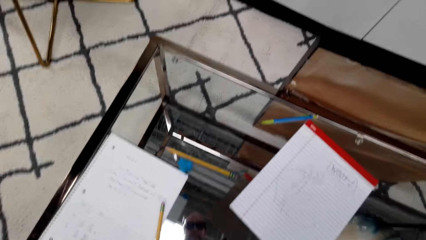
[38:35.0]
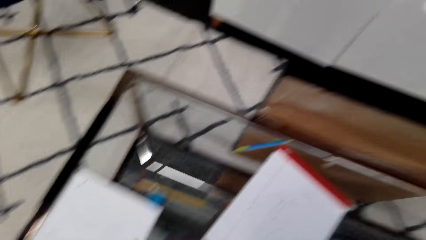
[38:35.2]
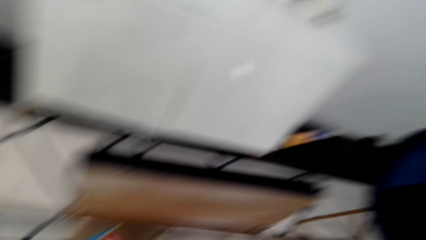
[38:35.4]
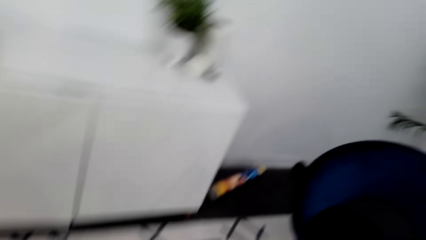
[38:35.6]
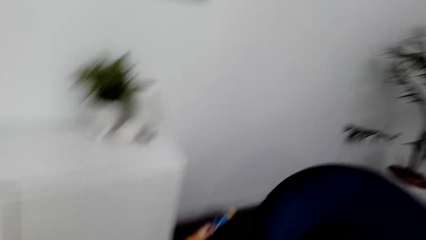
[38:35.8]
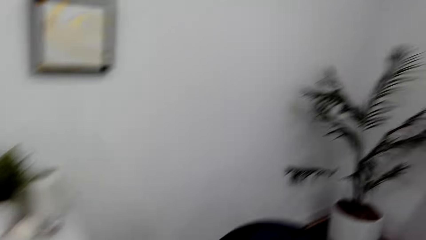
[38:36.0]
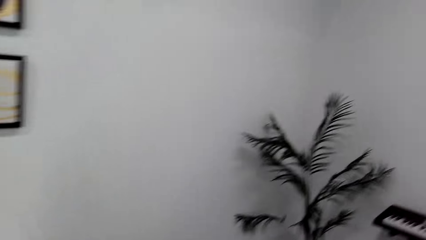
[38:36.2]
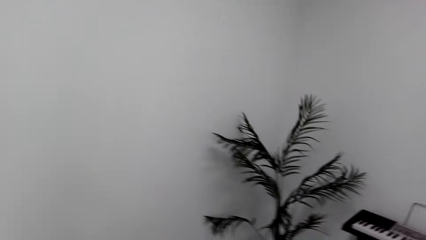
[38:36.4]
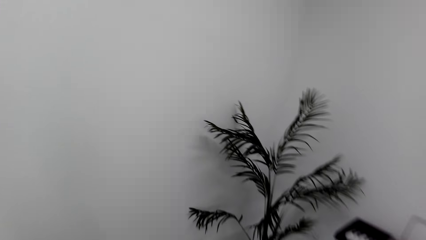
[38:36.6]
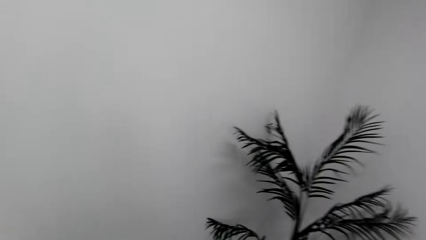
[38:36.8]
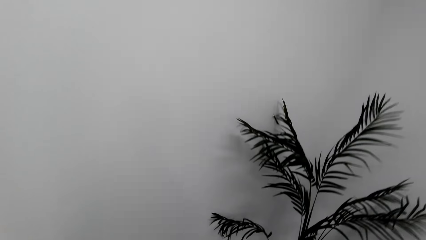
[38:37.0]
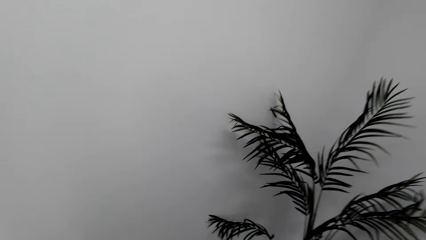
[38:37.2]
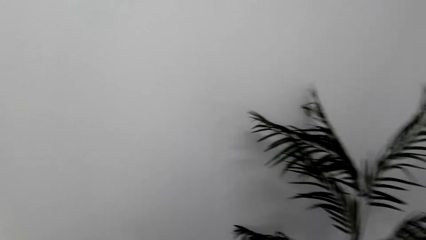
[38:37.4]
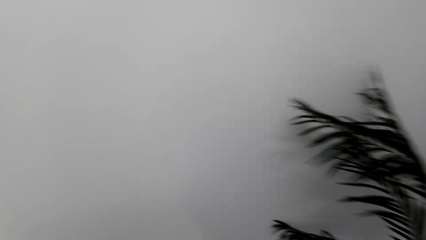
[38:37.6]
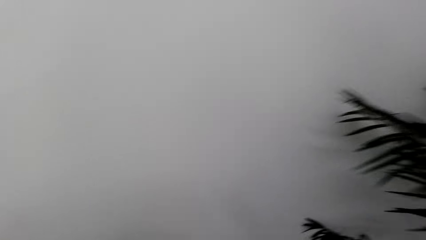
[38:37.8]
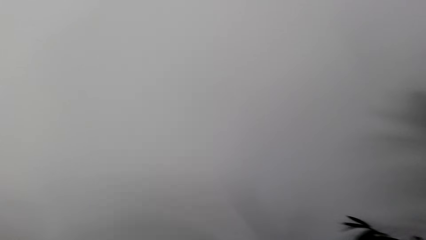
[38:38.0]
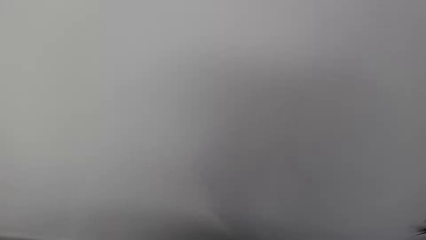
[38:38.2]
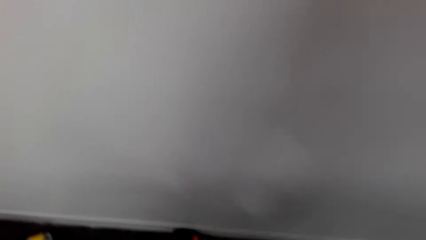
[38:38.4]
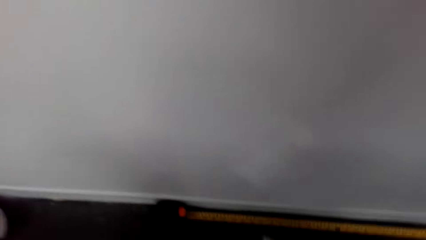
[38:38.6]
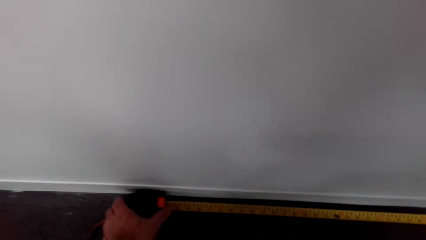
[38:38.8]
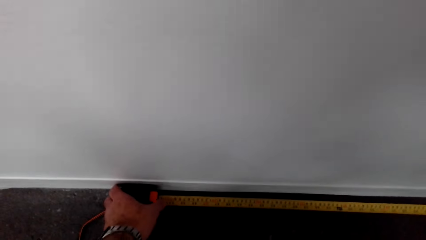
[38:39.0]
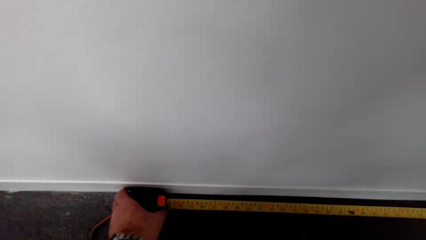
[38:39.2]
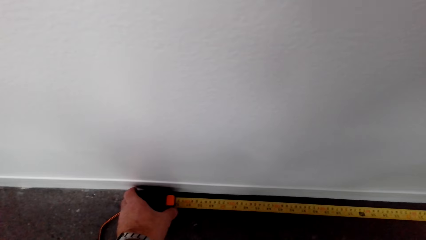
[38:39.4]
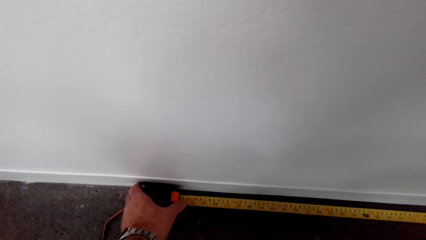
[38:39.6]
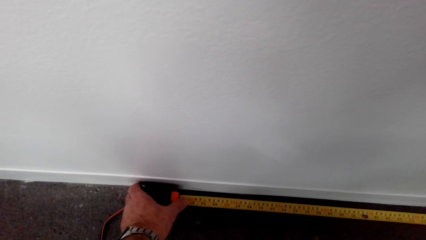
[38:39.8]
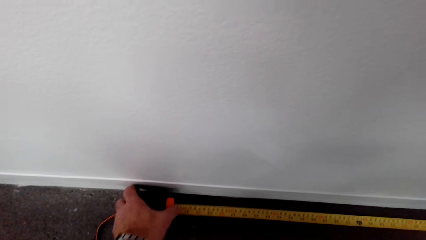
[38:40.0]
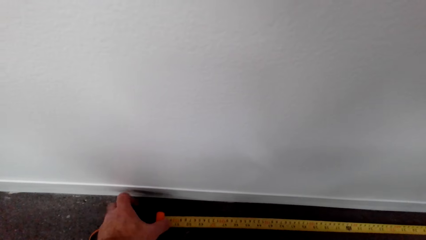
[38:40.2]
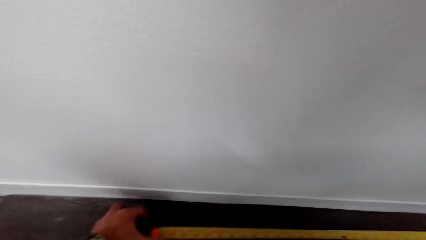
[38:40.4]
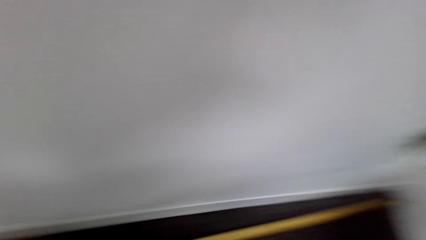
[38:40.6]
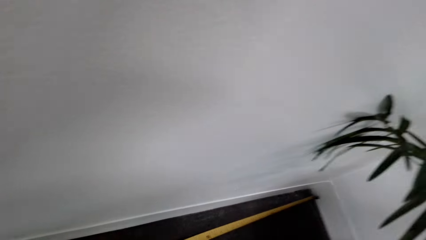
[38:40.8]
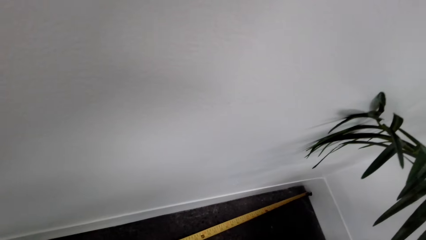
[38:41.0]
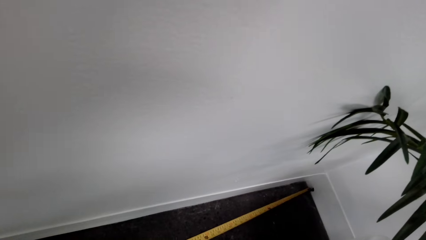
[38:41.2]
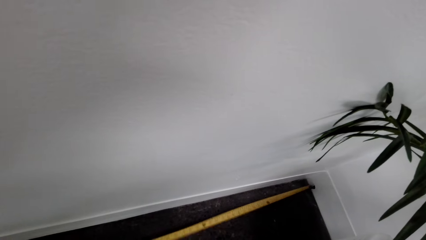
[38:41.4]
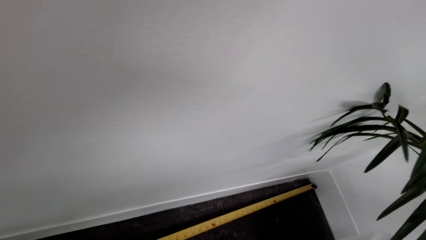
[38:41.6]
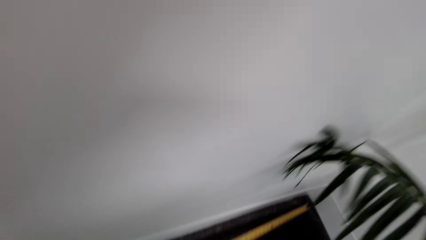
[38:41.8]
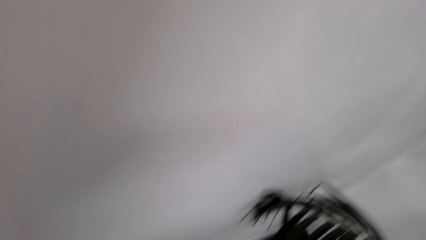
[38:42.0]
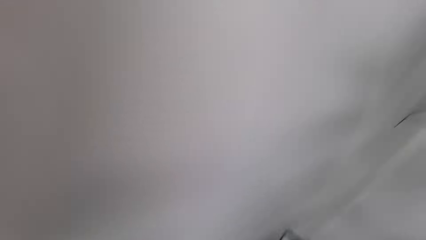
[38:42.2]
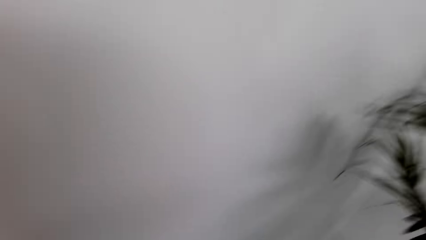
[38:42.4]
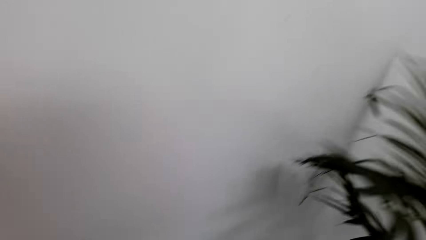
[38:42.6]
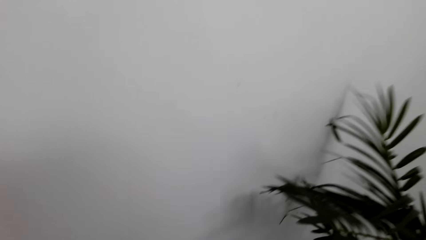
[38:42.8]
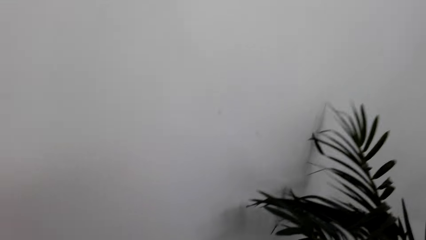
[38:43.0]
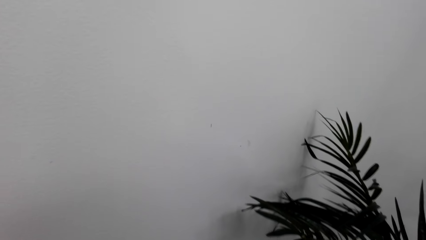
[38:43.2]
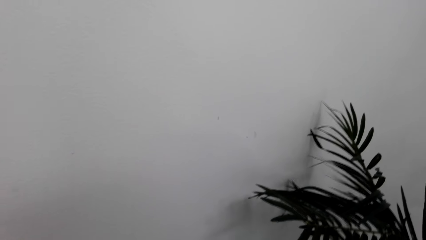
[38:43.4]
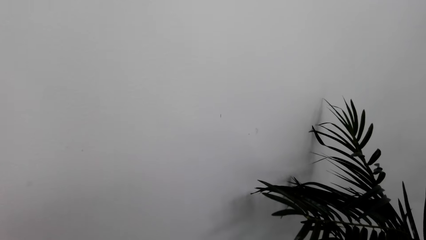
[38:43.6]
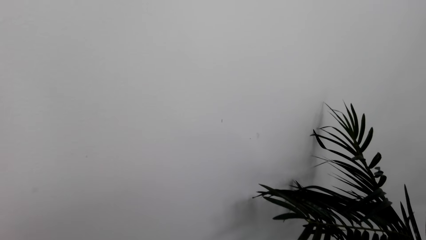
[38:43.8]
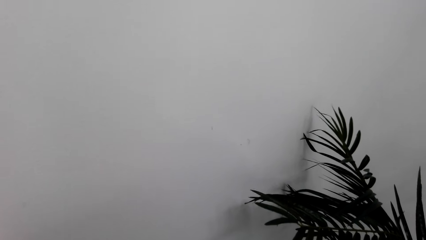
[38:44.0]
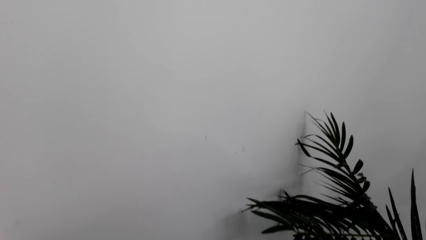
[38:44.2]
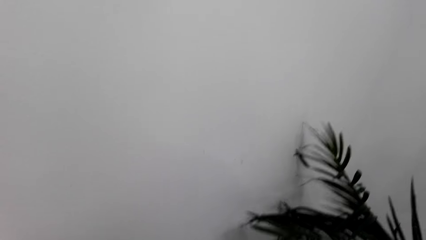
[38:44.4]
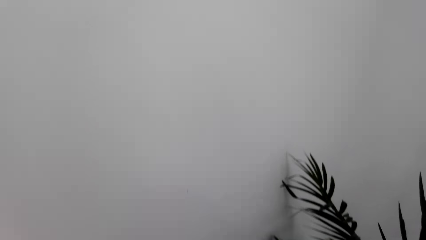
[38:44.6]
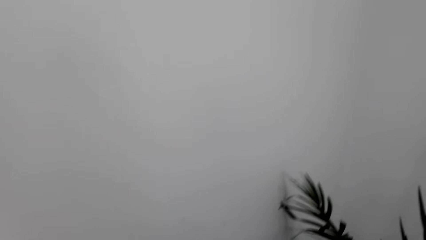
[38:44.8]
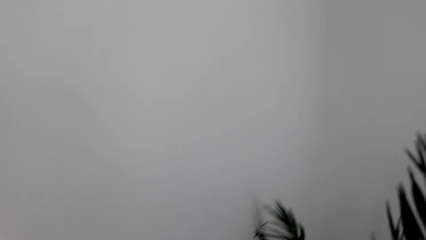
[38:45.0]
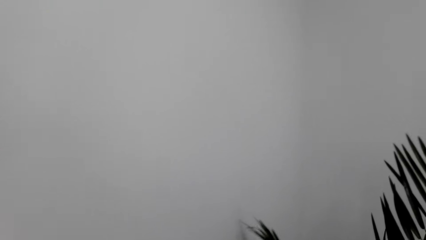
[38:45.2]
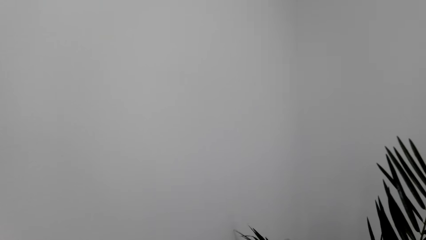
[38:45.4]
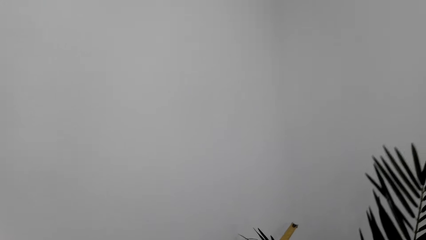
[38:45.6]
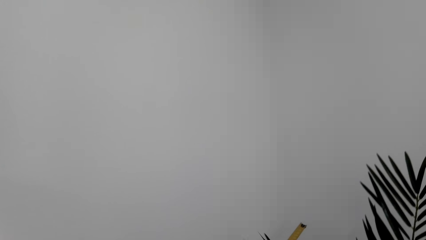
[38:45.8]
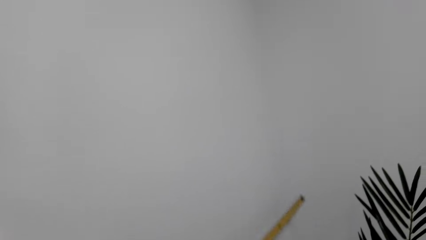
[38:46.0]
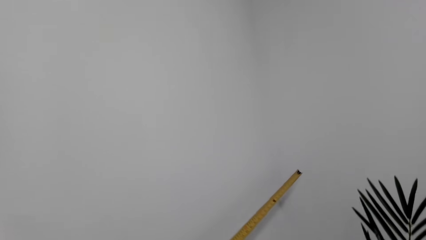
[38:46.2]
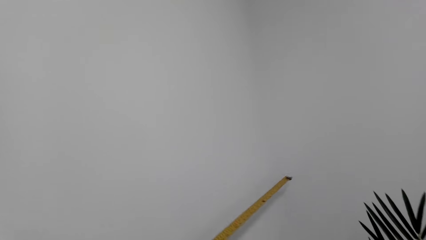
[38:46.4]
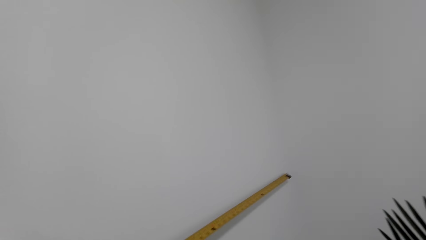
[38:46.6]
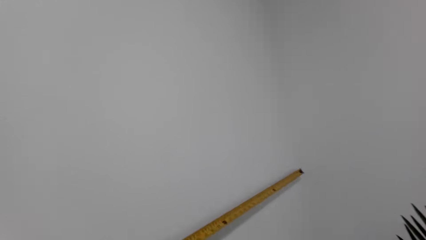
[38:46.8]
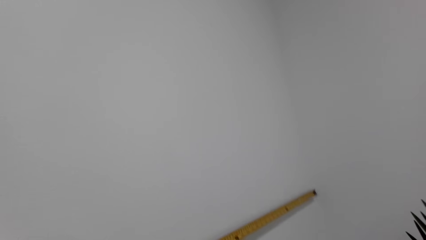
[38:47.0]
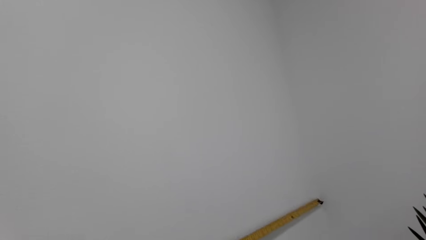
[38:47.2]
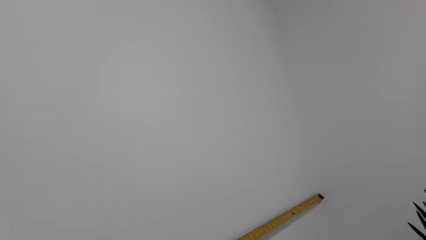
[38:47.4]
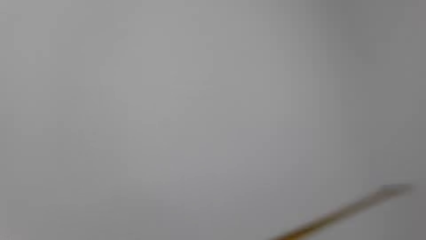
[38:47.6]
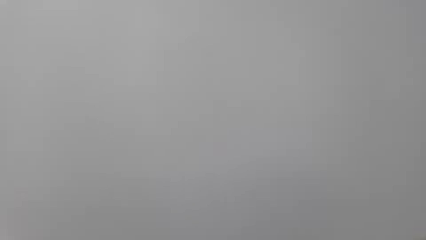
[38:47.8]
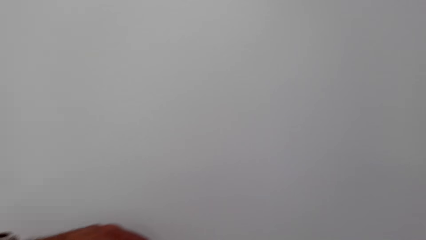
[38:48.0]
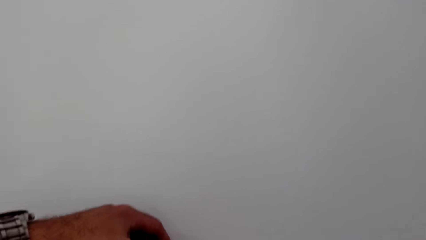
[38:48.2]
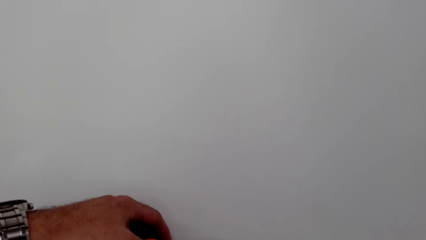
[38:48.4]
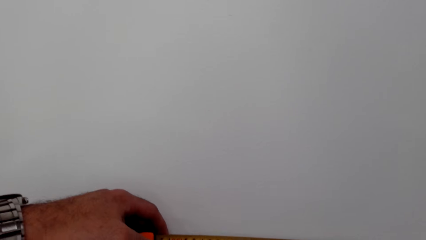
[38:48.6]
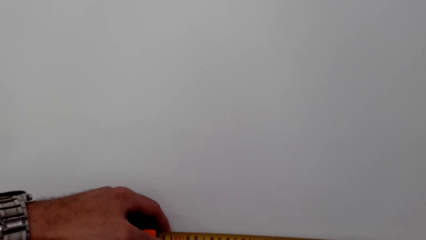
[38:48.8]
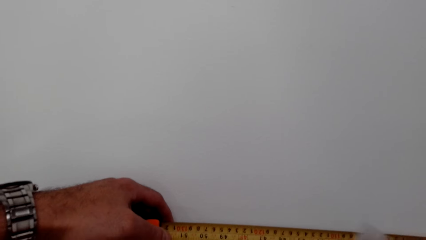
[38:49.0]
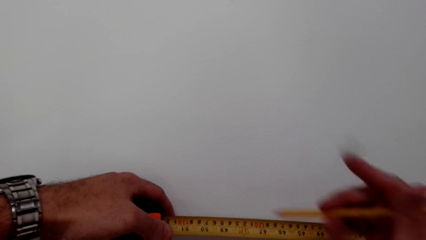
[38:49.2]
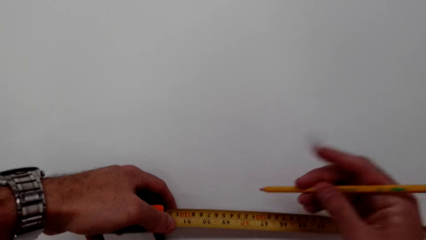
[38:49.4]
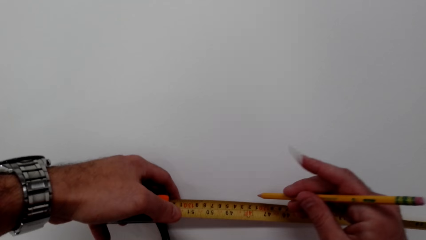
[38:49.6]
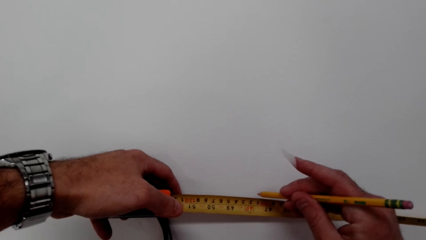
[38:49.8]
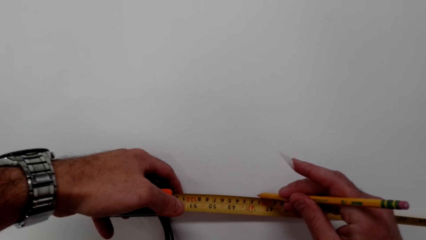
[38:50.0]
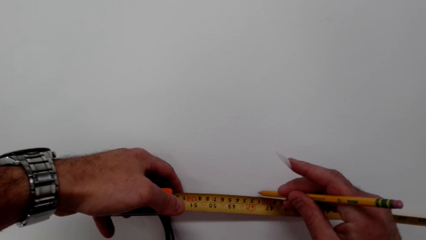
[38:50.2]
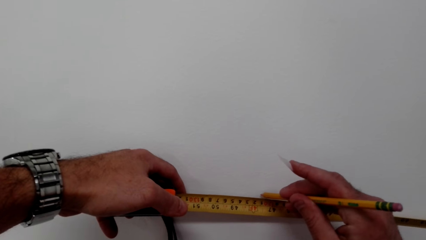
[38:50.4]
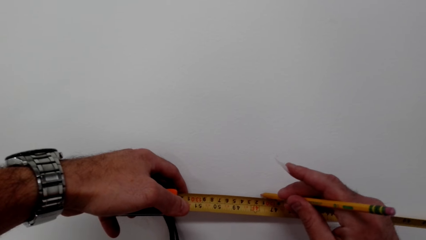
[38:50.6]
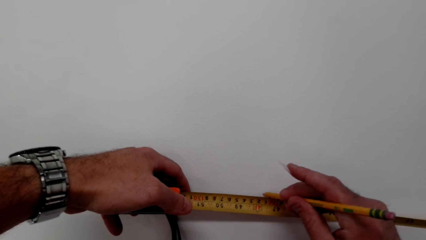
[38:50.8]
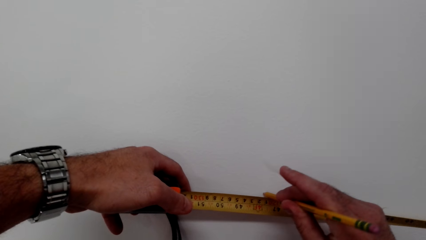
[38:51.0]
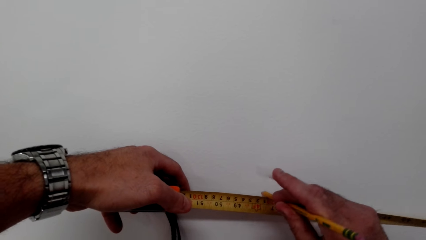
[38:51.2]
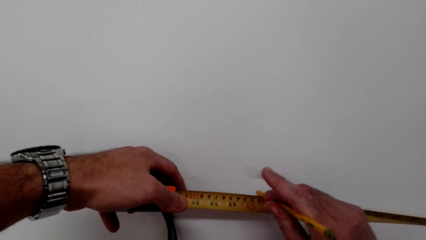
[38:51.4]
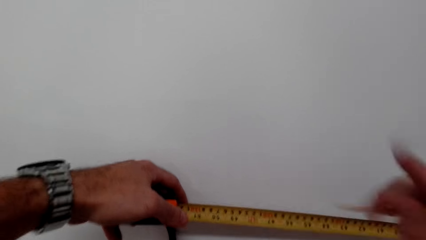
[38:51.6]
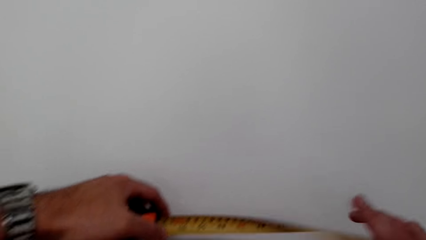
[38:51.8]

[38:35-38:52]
The camera wearer puts something on the table. They look around. They walk in the room. They measure a wall with a measuring tape. They look around. They measure the wall with the measuring tape. They mark the wall with a pencil.
